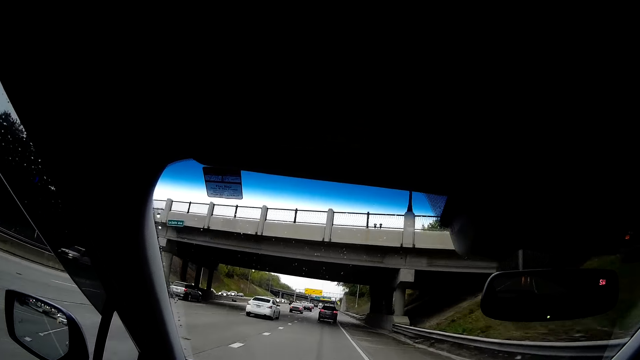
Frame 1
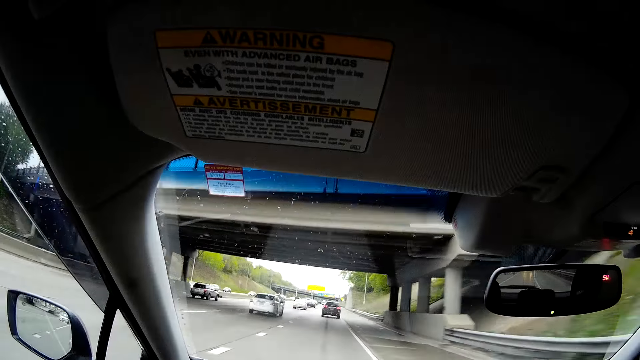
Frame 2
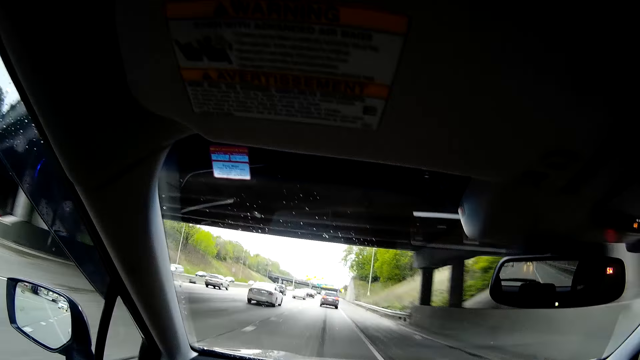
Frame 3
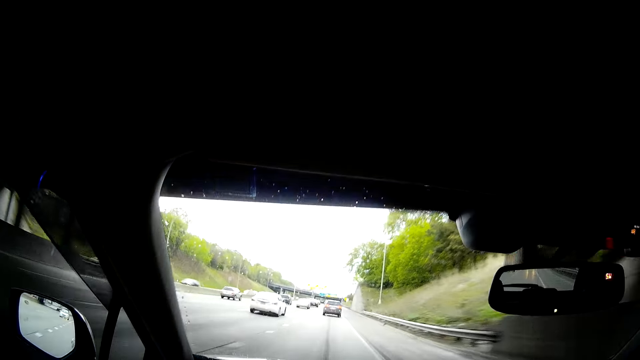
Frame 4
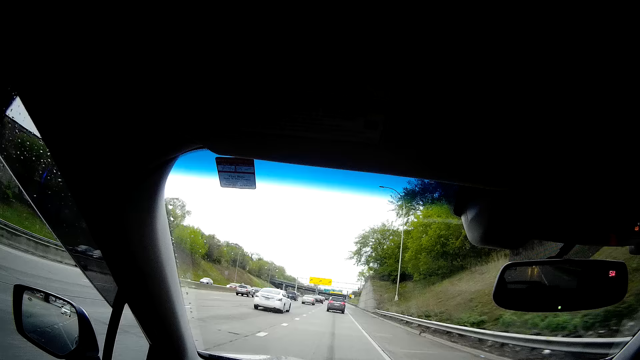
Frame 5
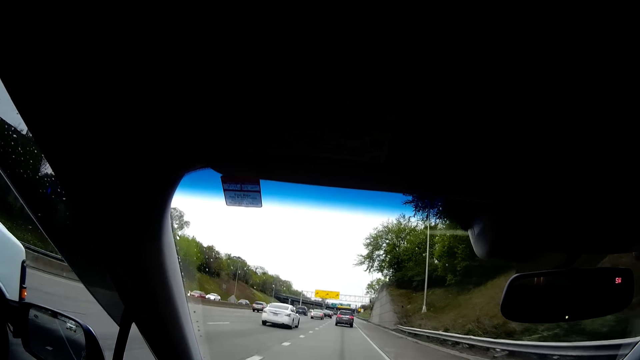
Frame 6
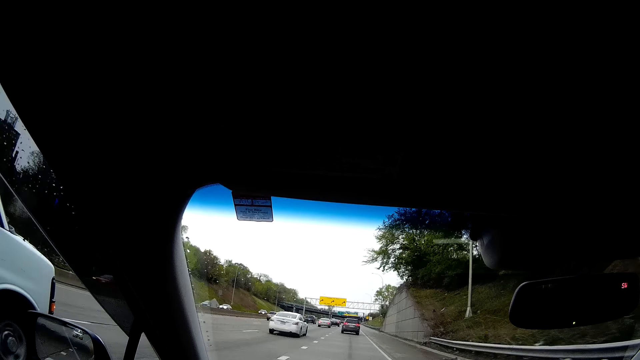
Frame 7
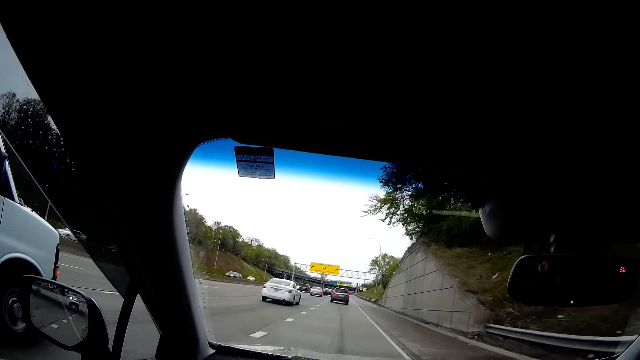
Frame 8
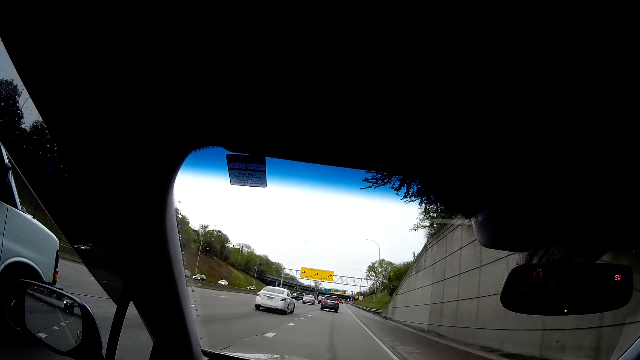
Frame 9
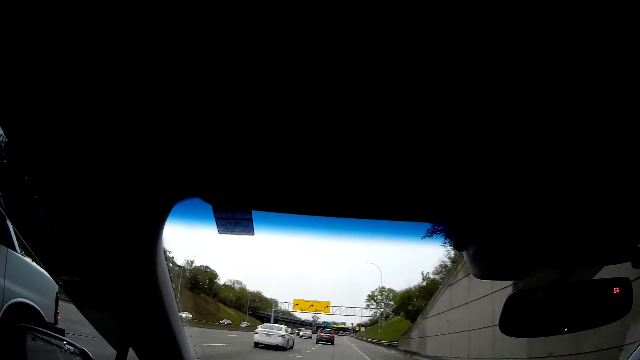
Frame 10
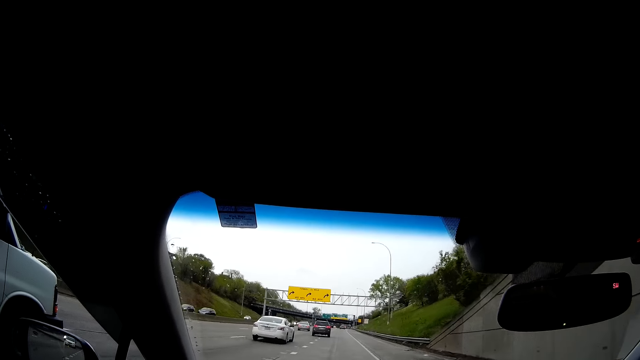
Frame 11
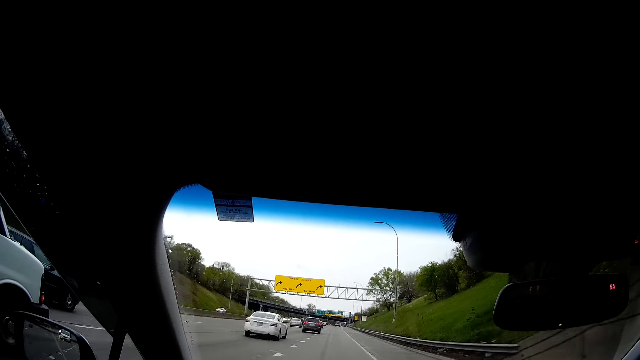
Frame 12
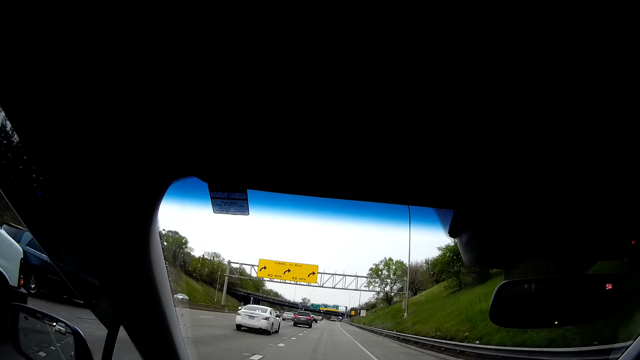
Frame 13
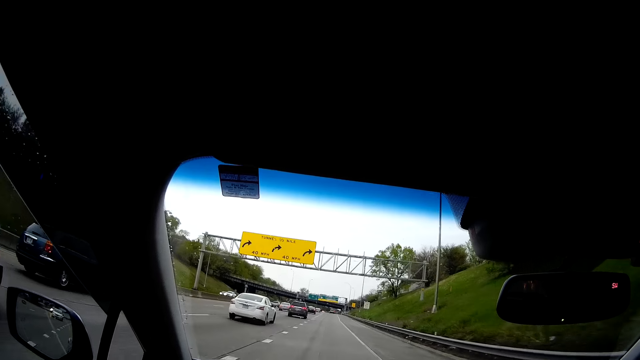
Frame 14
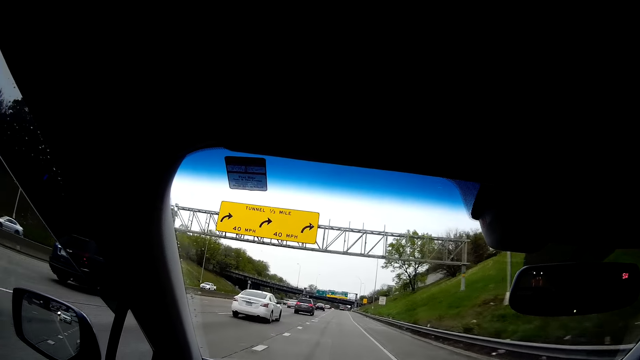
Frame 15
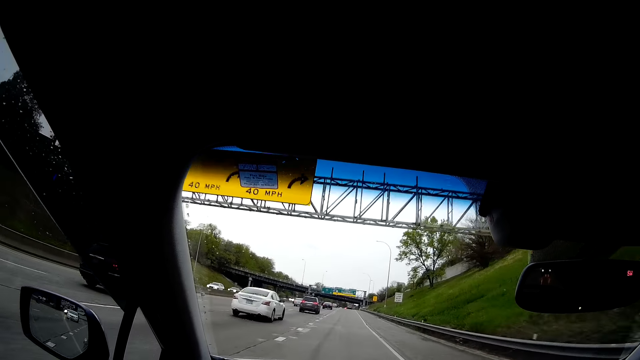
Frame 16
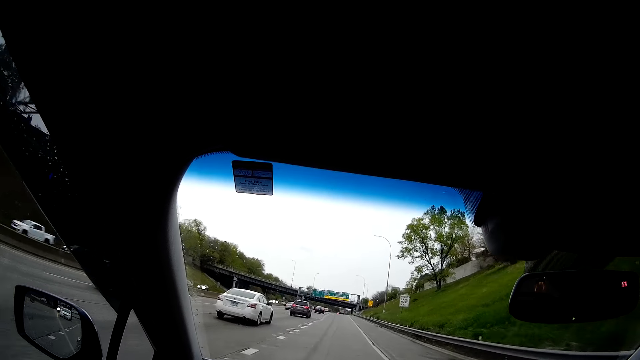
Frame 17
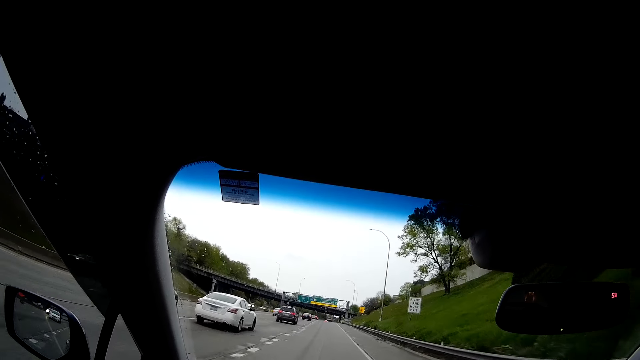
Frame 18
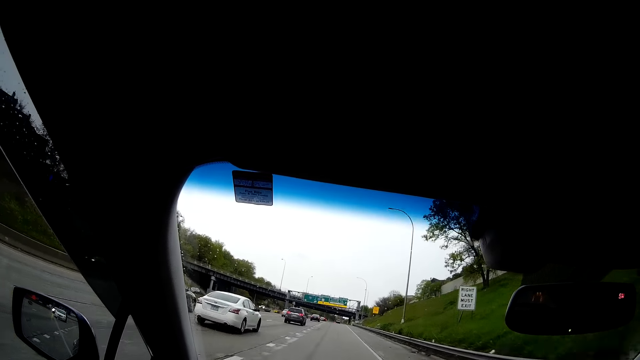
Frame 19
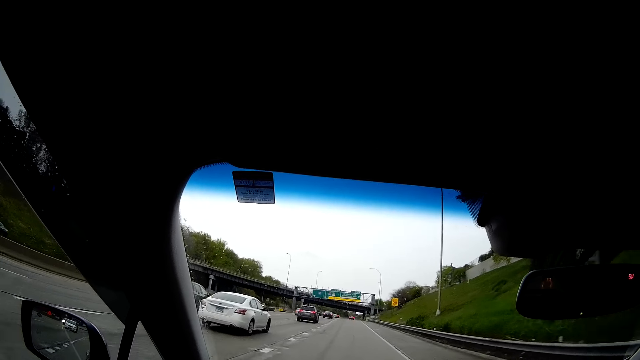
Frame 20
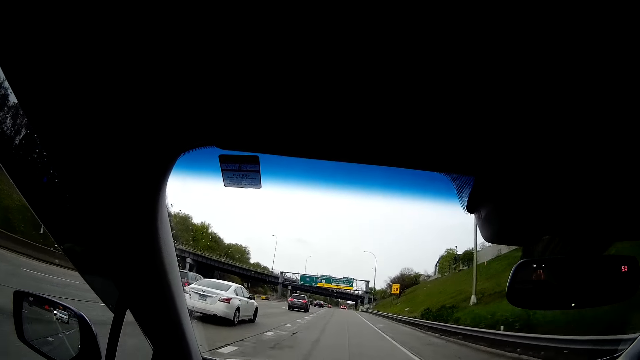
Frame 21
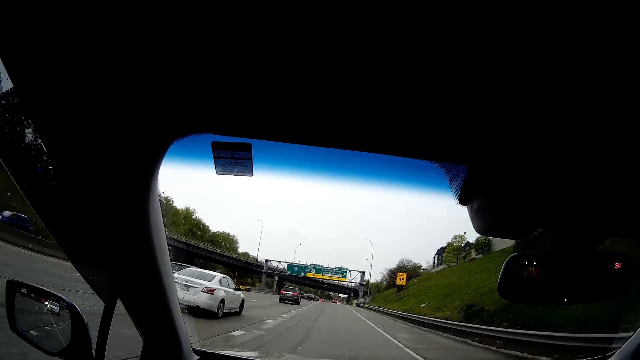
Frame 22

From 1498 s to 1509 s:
A white van drives past the camera wearer.

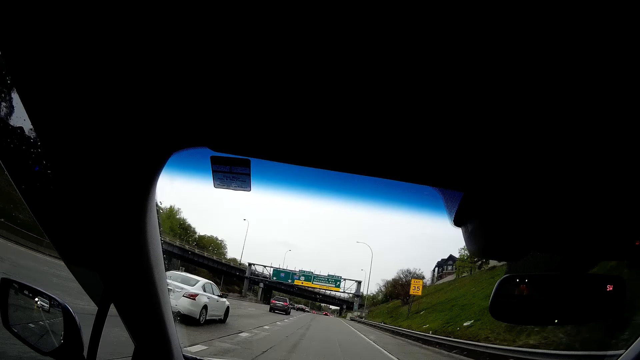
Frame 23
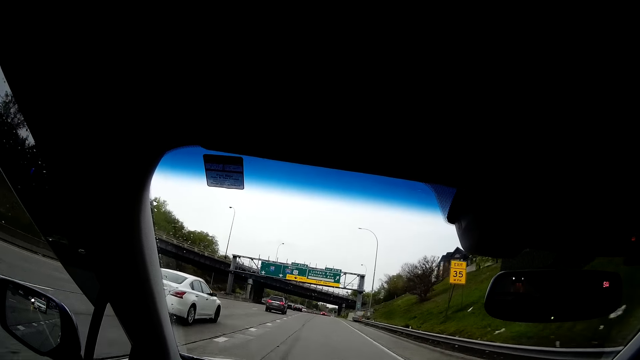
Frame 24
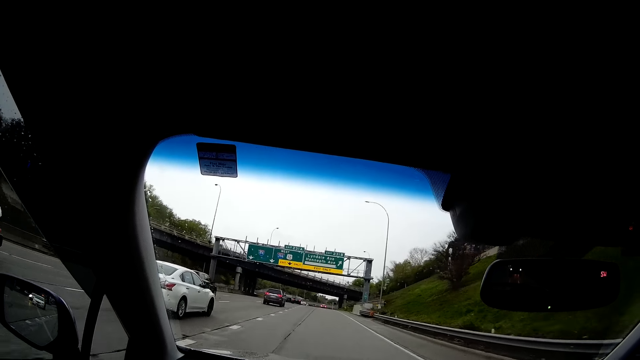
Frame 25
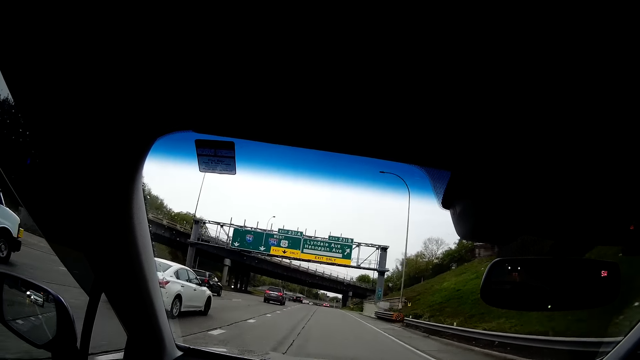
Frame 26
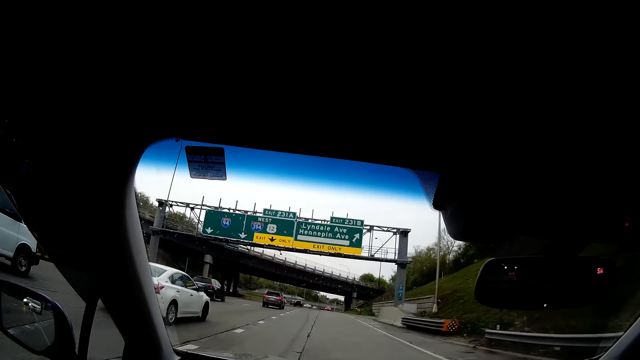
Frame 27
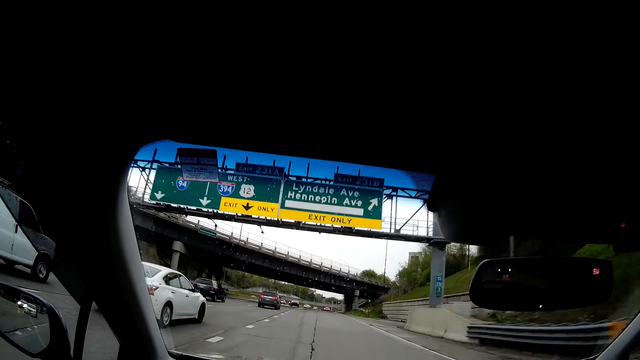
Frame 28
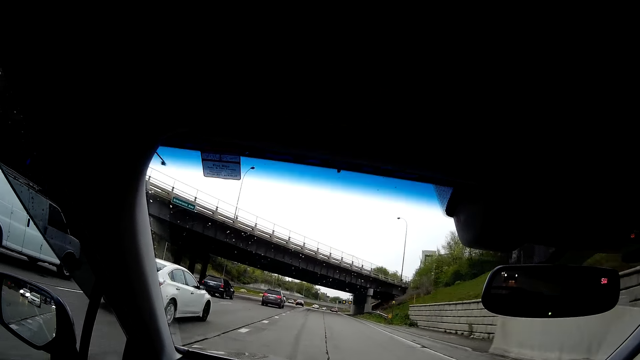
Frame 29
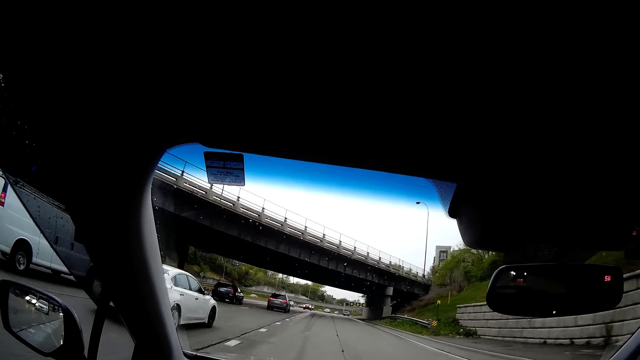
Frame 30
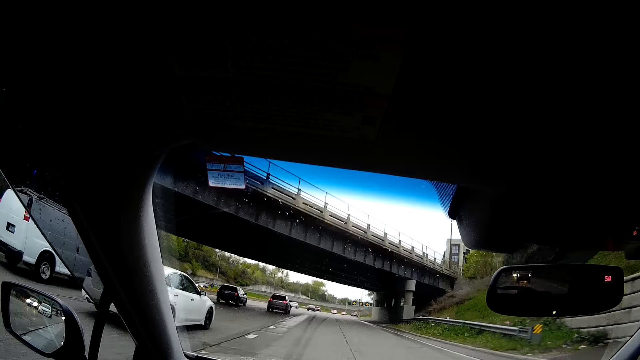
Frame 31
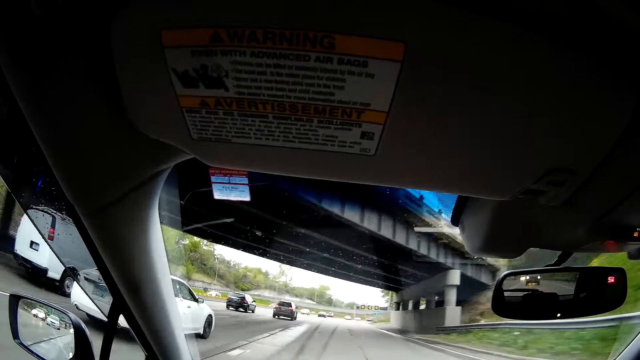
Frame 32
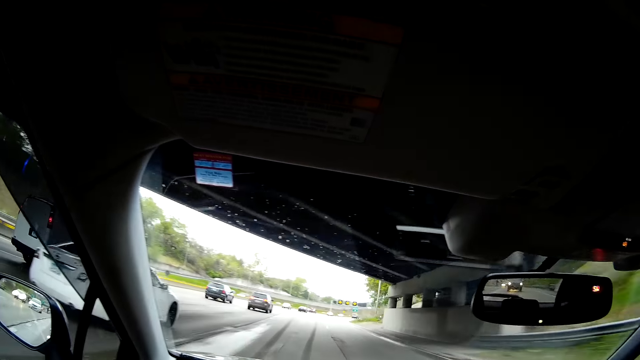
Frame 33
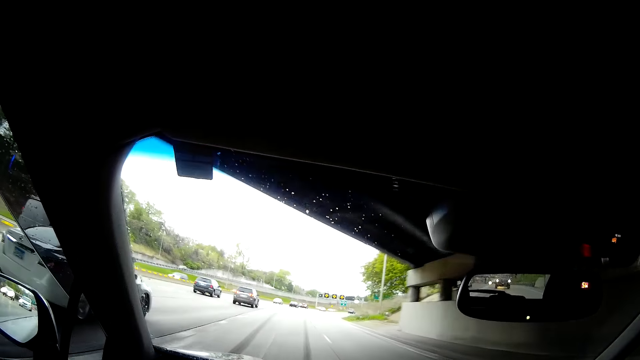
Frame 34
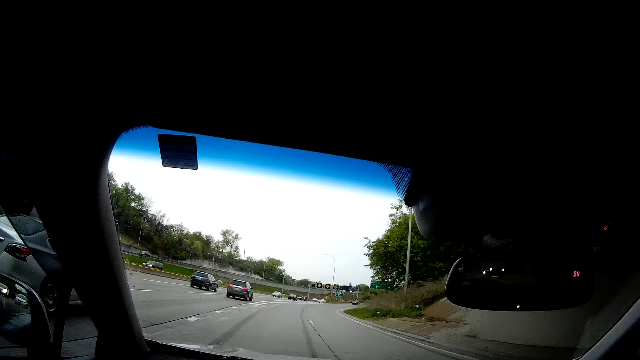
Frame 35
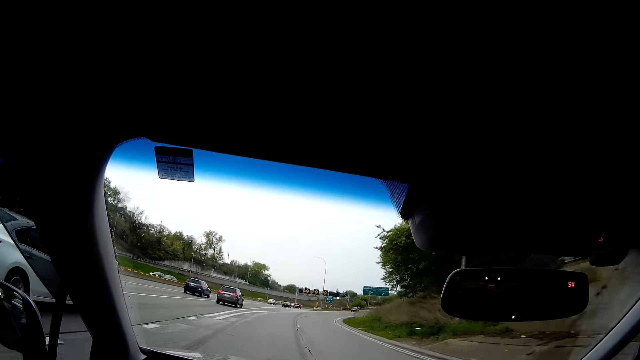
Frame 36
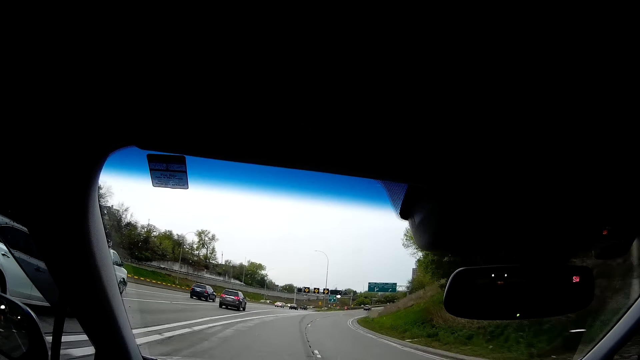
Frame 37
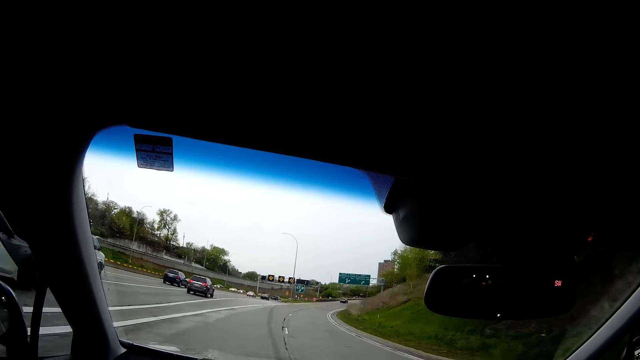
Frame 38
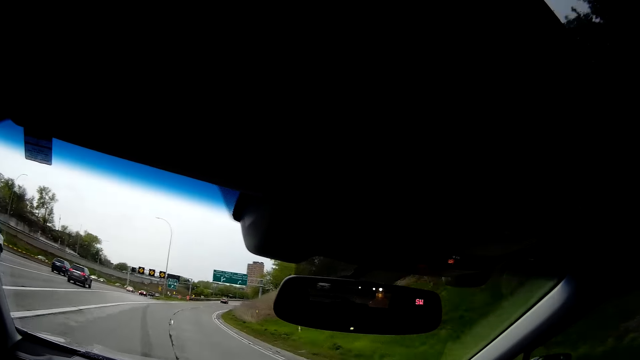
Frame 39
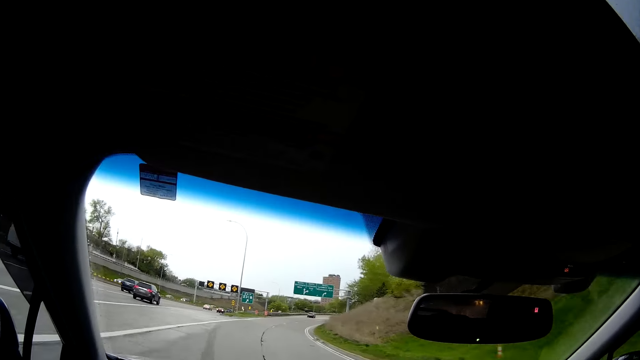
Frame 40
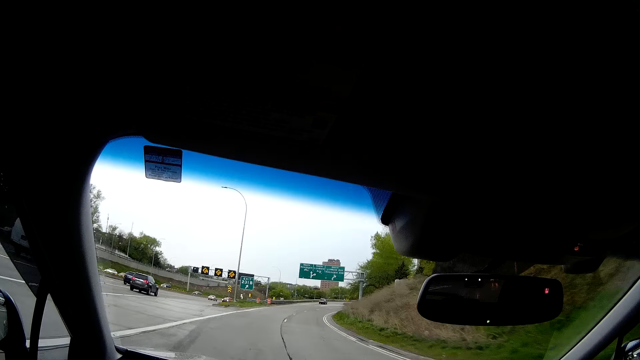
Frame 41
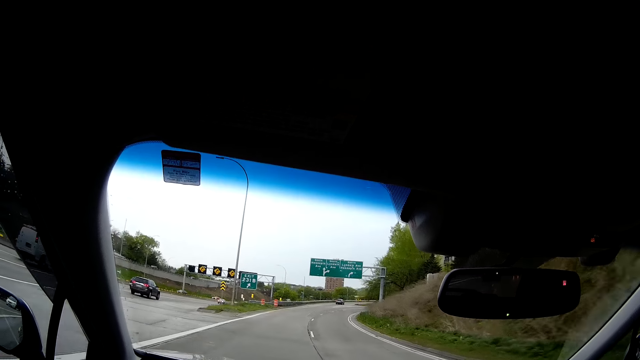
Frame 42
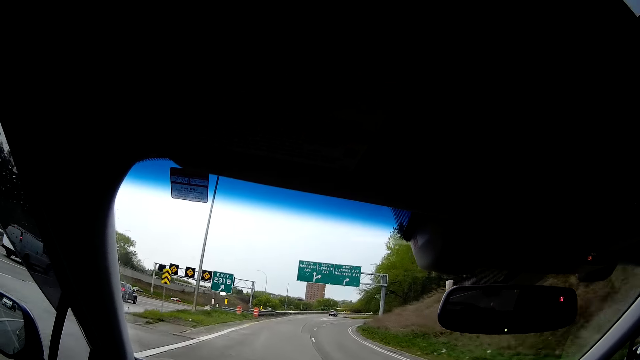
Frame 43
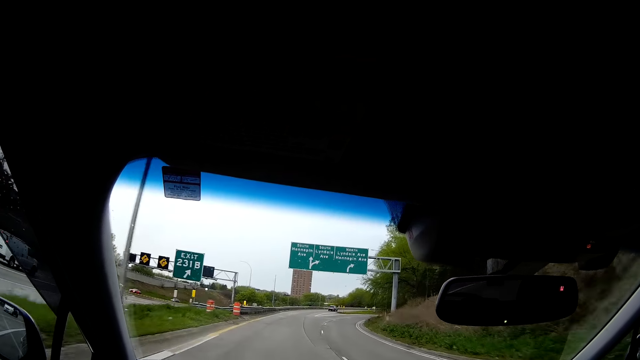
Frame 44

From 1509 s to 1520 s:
The camera wearer drives past the white car.
